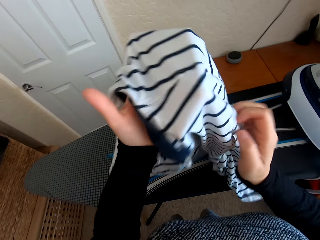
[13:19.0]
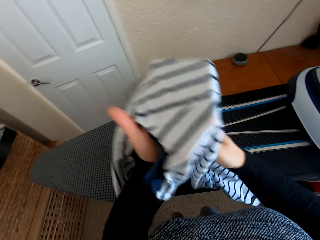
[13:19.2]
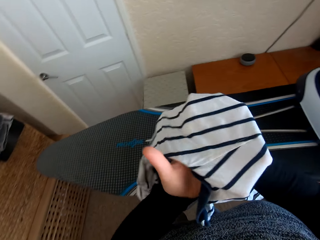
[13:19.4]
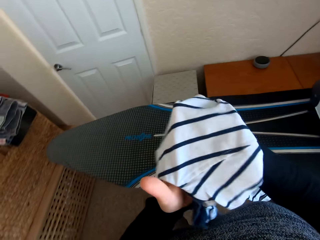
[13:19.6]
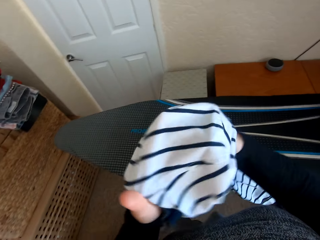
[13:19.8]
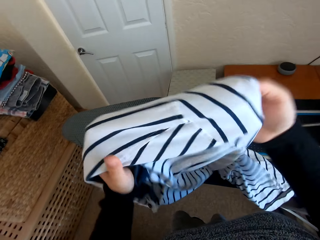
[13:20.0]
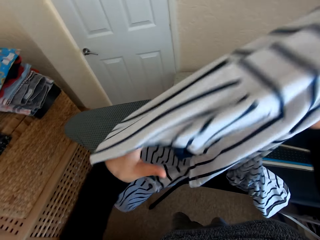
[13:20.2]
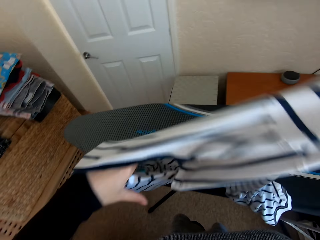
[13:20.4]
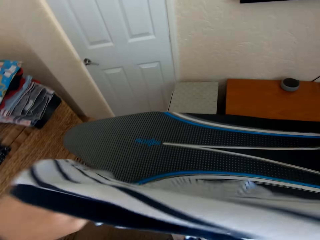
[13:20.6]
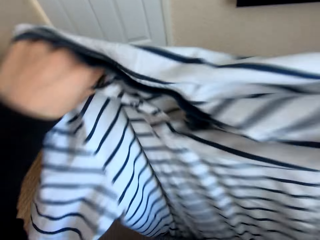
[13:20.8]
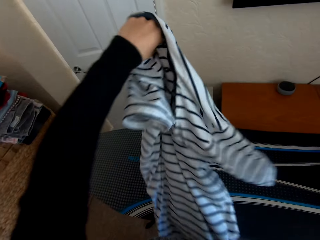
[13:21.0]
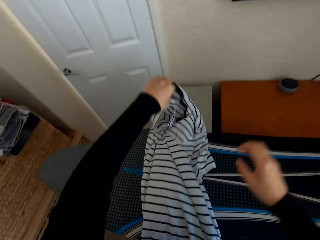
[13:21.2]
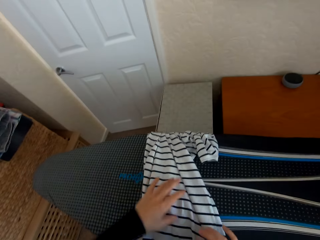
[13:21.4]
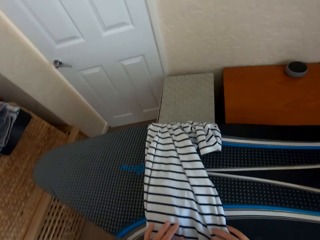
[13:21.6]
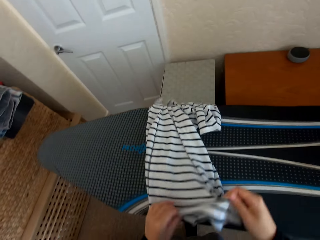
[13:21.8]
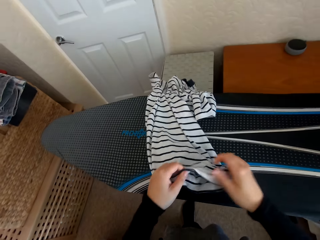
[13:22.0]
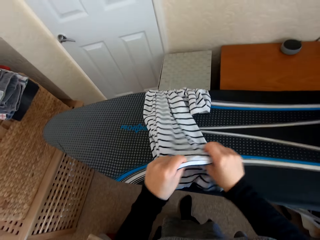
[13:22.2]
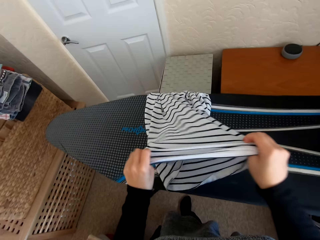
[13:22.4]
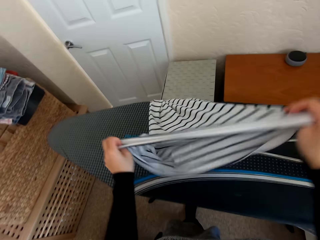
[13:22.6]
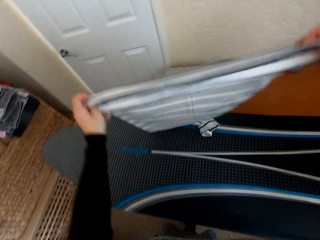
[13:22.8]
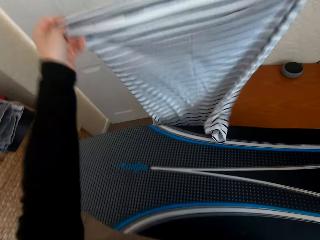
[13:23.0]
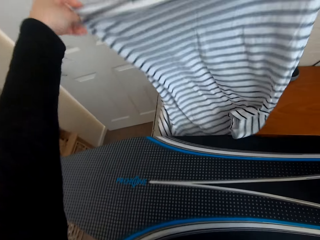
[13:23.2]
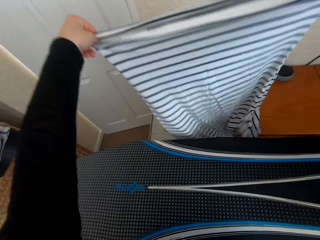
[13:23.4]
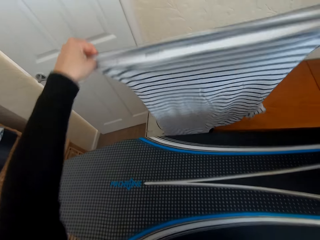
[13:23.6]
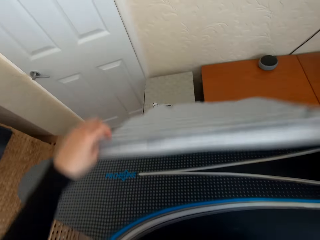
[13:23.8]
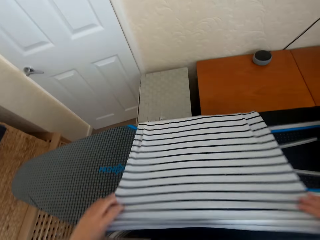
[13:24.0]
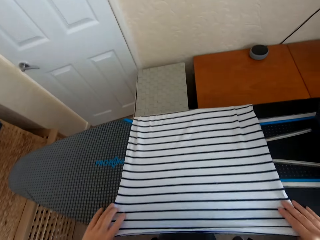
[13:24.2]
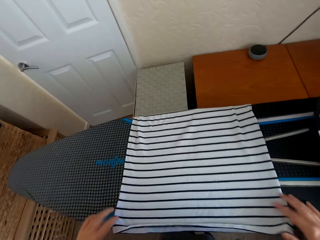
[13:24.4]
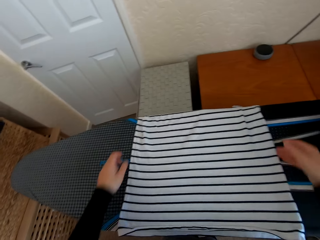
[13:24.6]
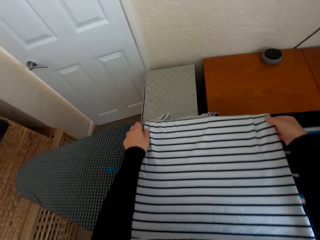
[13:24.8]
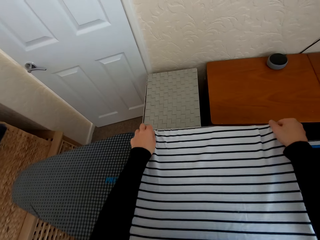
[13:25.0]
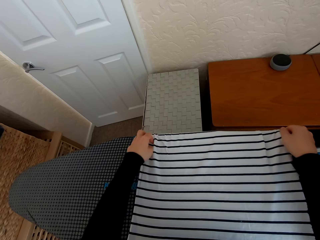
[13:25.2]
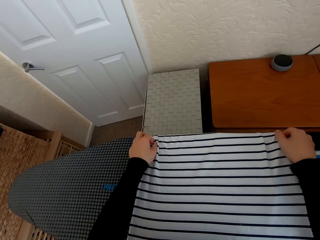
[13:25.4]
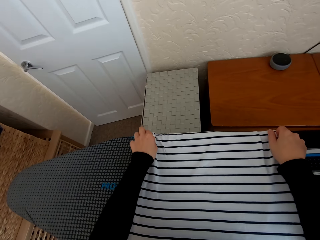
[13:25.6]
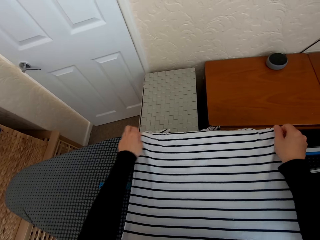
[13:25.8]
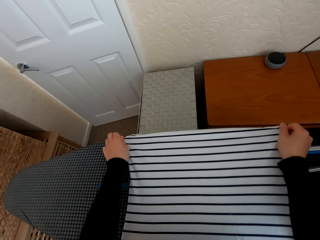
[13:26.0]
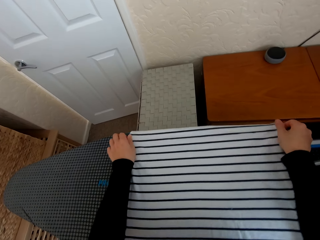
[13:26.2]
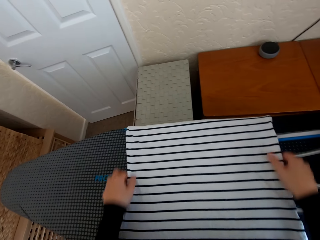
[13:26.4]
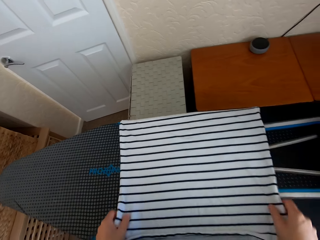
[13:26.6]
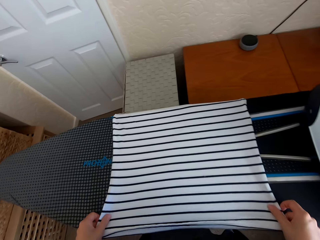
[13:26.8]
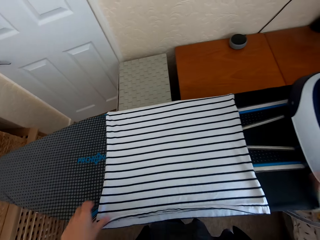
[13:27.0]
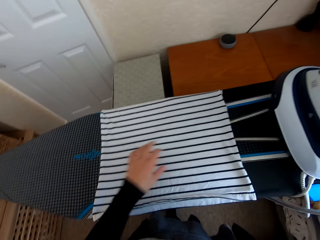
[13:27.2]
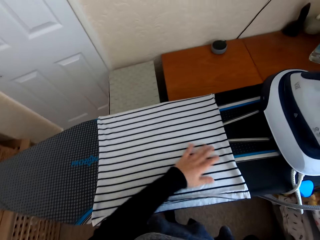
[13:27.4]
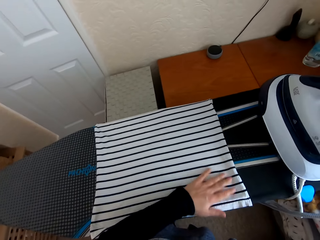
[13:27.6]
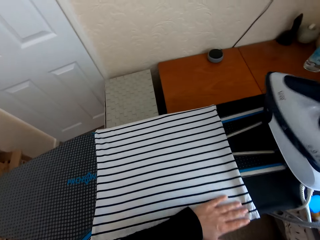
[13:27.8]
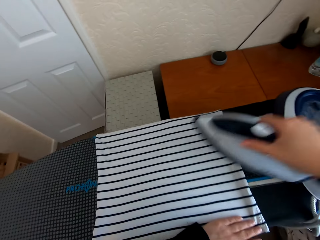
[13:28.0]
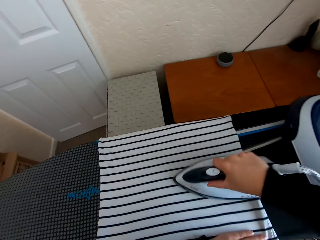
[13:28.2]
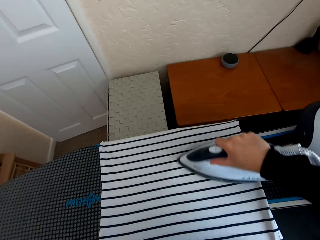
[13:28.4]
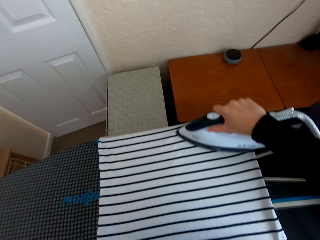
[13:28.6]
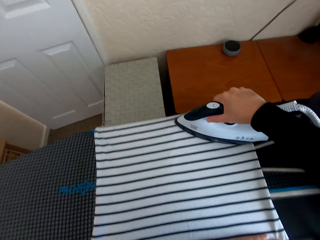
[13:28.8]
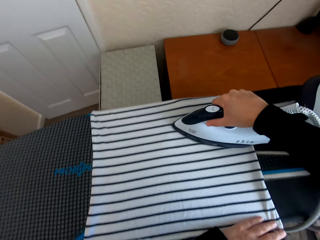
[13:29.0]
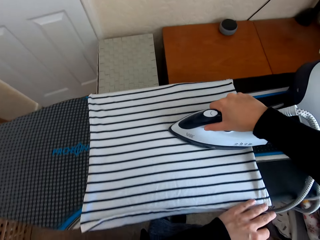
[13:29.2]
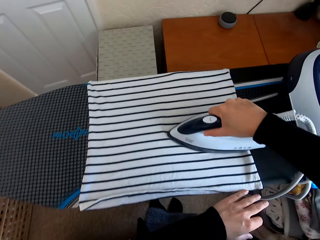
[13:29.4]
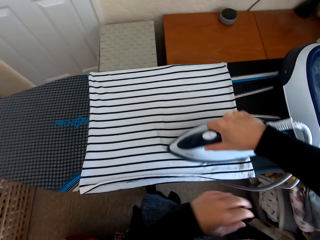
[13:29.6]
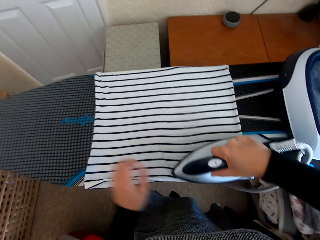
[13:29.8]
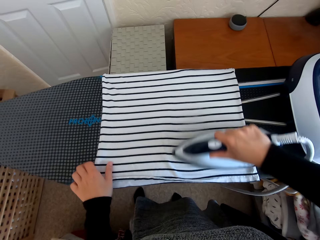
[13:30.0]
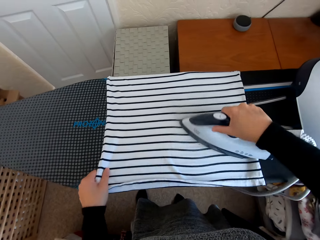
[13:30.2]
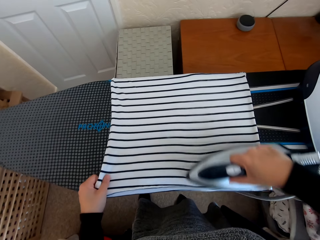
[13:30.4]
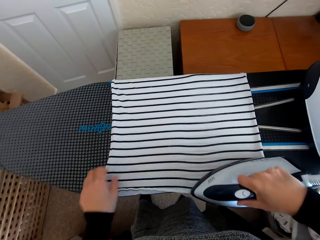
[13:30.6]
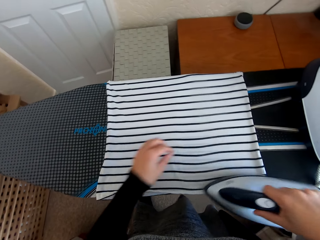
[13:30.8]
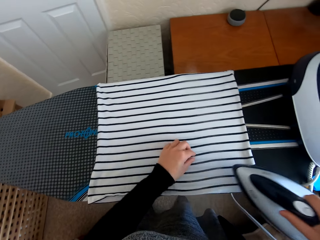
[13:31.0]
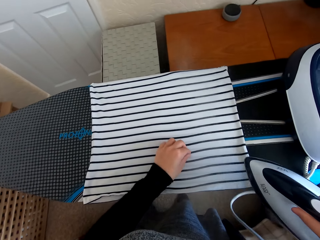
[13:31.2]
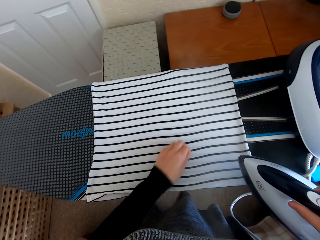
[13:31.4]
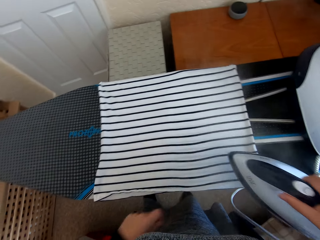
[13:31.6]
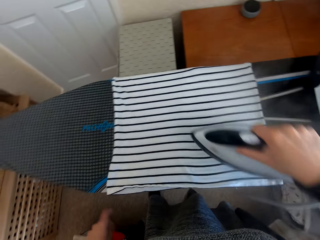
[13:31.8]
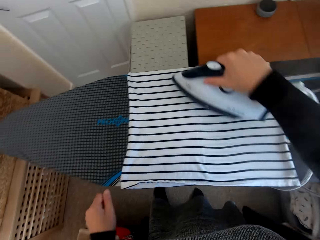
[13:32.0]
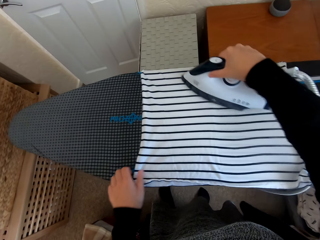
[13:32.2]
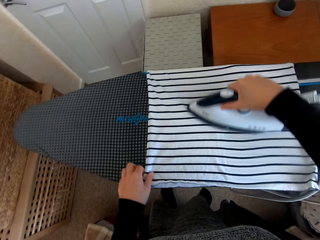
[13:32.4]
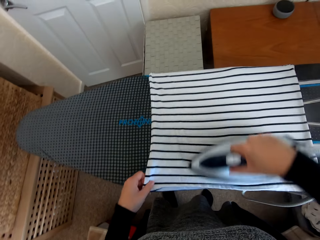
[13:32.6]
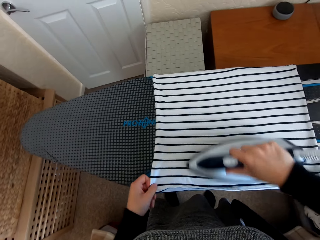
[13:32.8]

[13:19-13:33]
The camera wearer places the shirt or cloth on the Brabantia iron board. They adjust the cloth on the iron board, pick the iron box from the iron board hanger, and iron the shirt on the Brabantia iron board with the iron box.

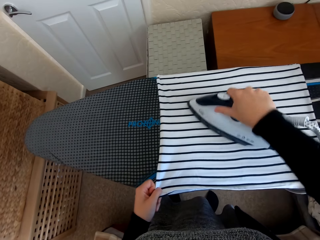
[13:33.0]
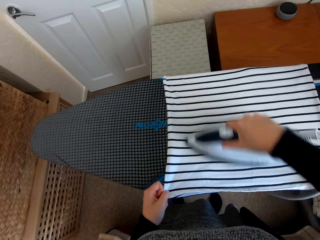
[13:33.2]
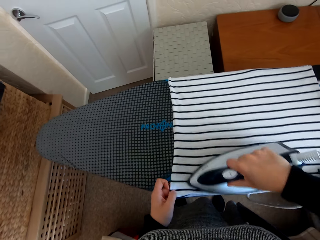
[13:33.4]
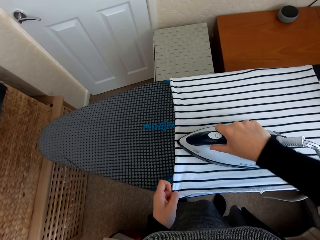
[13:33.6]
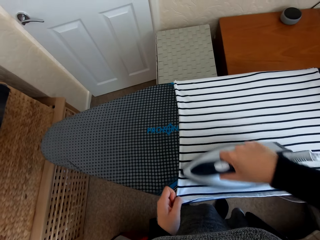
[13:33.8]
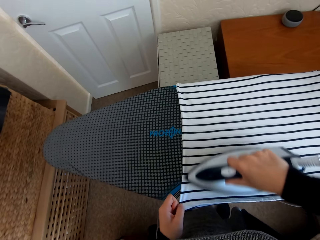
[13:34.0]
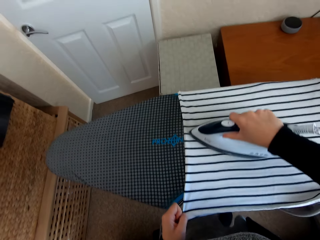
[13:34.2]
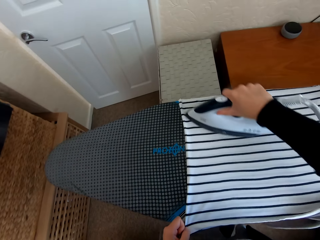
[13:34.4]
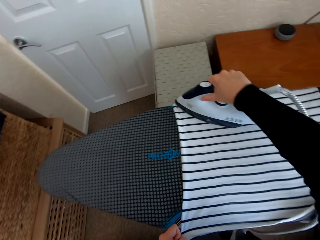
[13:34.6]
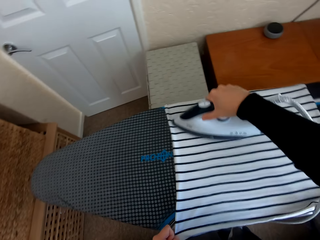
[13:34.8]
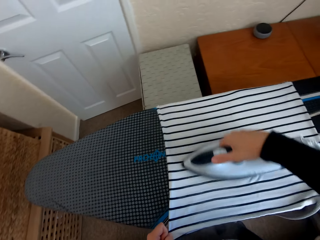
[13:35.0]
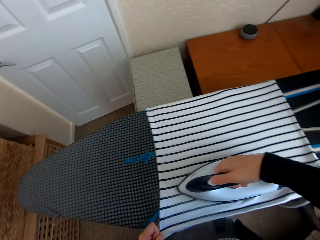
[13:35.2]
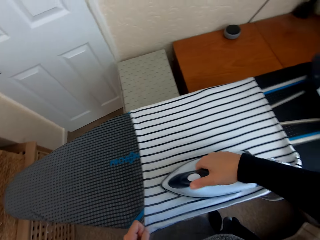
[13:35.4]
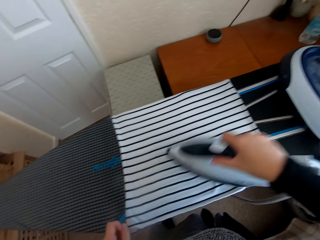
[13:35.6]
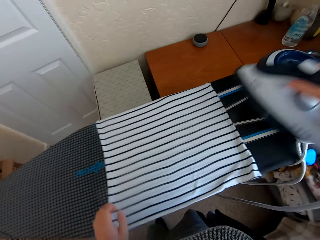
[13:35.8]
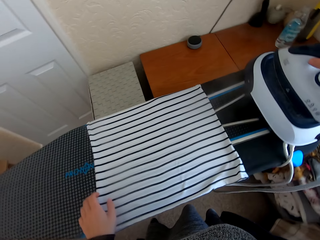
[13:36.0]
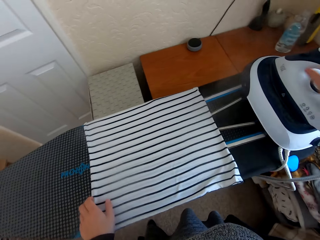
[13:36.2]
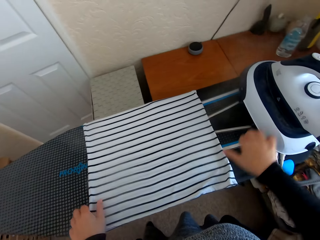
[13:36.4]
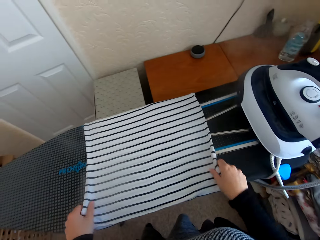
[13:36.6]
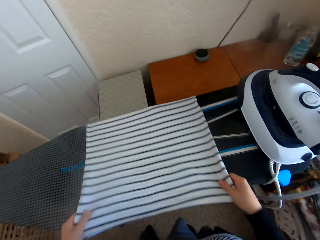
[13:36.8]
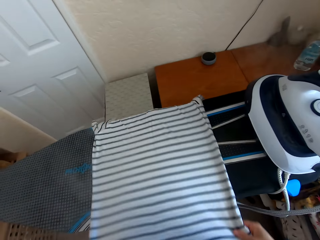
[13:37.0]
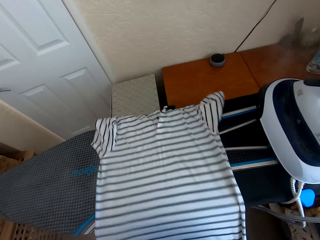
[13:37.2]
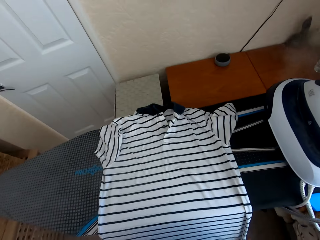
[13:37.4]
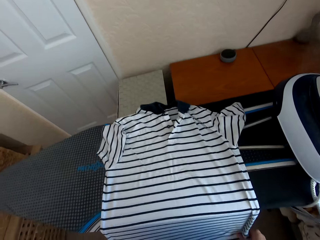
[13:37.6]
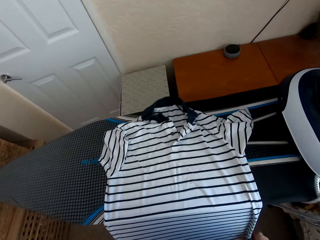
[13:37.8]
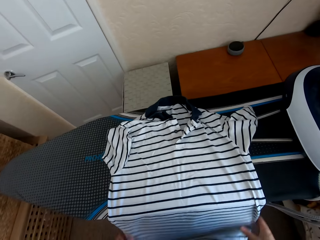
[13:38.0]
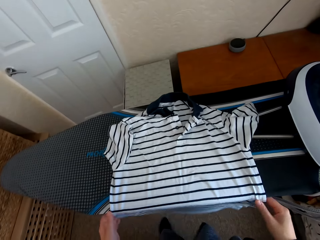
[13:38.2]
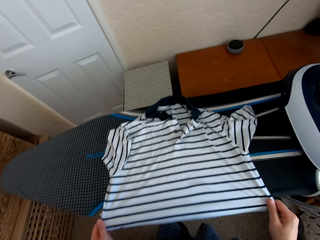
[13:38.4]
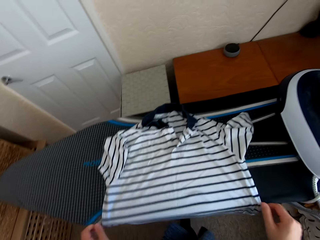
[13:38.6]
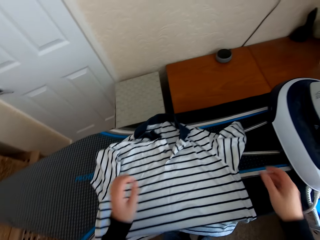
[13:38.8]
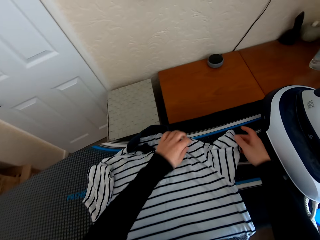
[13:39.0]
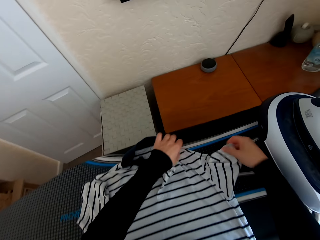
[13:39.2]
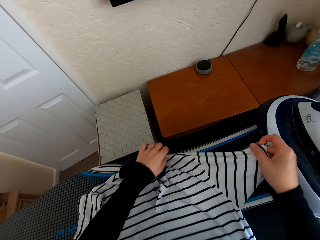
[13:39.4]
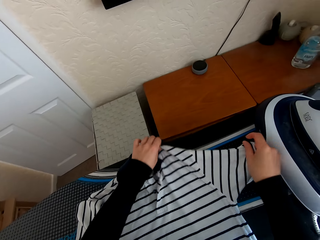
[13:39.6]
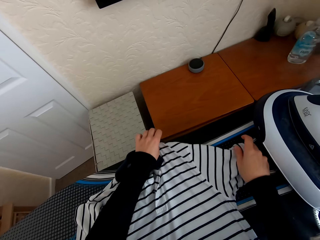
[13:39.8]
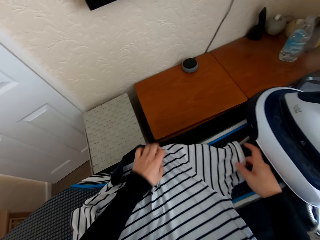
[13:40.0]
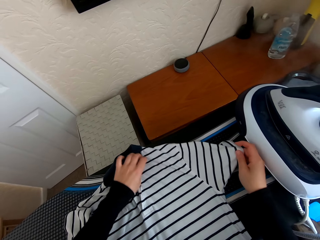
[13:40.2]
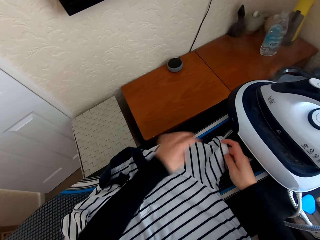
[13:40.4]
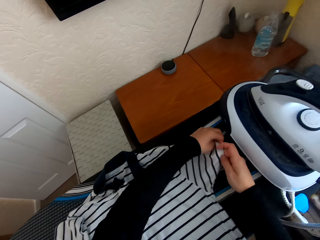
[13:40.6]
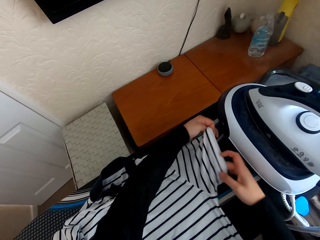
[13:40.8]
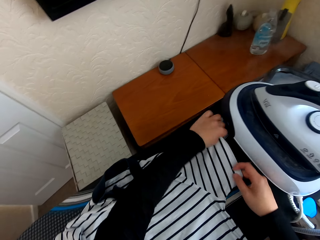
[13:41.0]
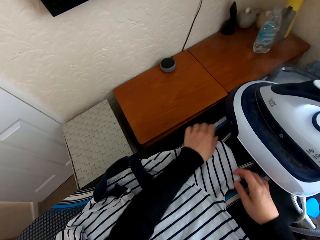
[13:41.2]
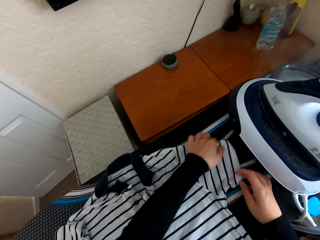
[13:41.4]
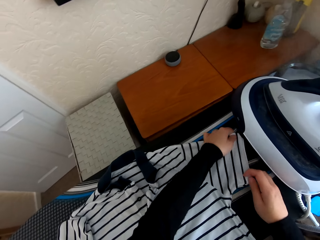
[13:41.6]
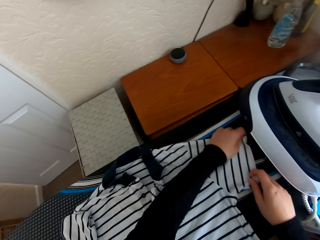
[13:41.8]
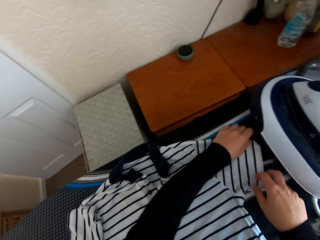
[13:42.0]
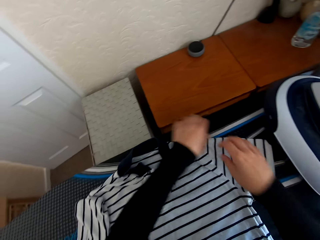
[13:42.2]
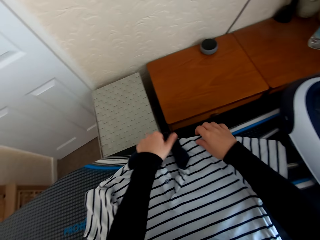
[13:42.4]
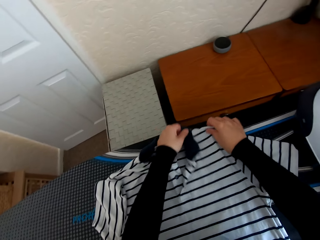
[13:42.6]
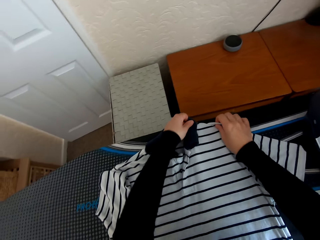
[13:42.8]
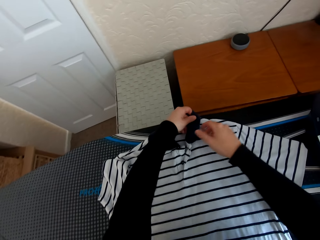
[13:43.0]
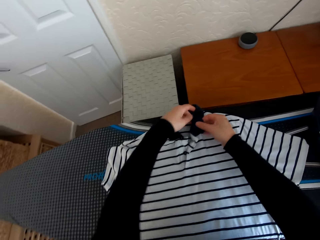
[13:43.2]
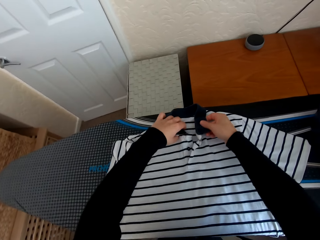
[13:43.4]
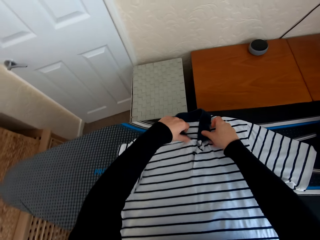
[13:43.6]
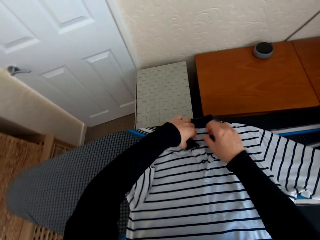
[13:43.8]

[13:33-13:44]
The camera wearer puts the iron box on the iron board hanger. They adjust the cloth on the iron board and move the shirt on the Brabantia iron board.
